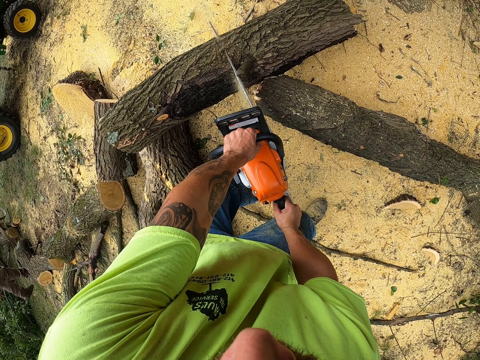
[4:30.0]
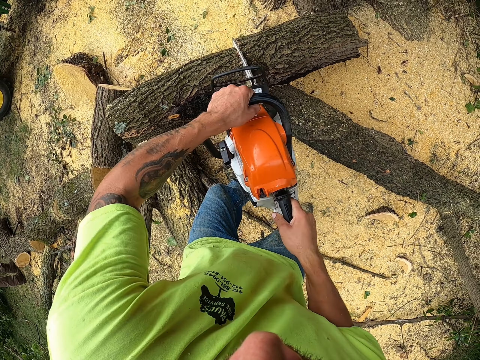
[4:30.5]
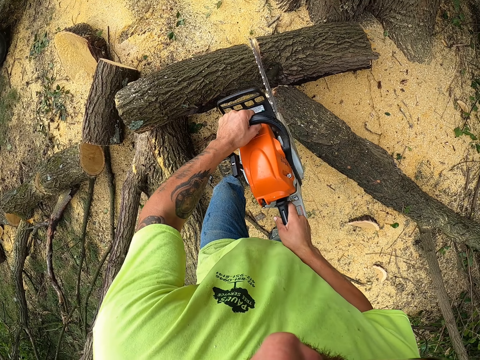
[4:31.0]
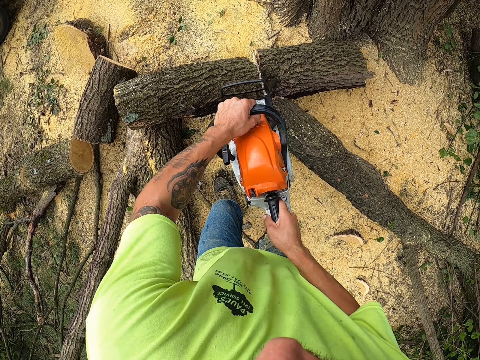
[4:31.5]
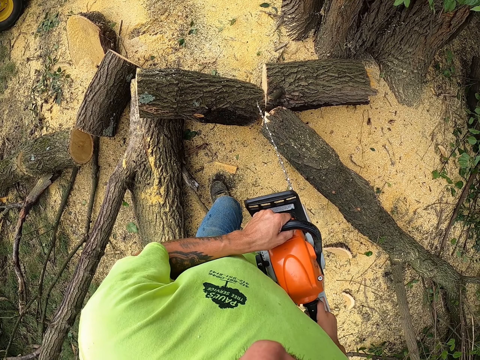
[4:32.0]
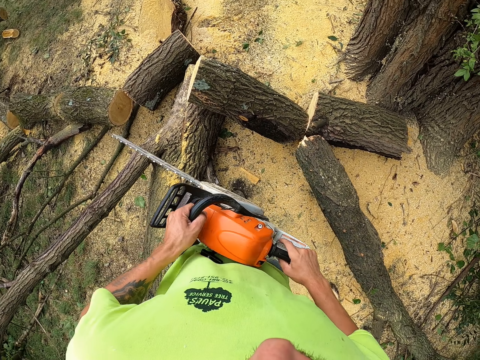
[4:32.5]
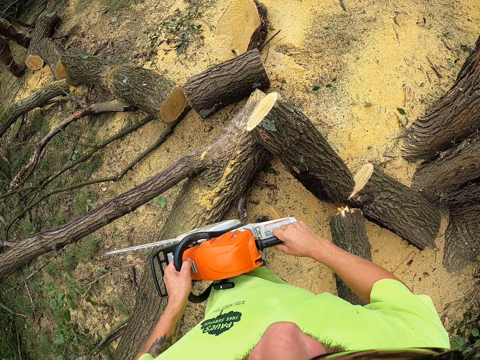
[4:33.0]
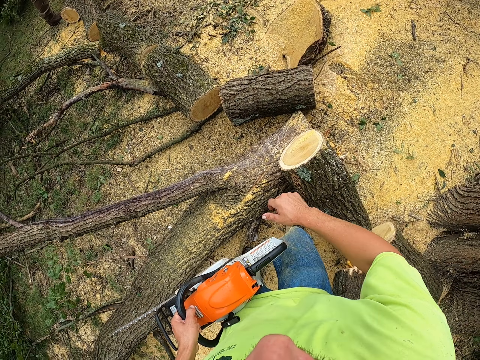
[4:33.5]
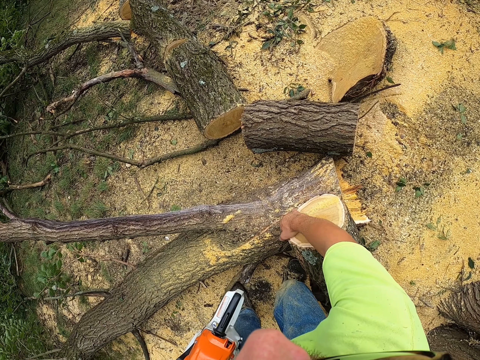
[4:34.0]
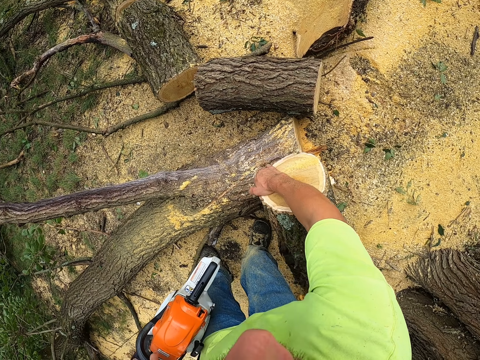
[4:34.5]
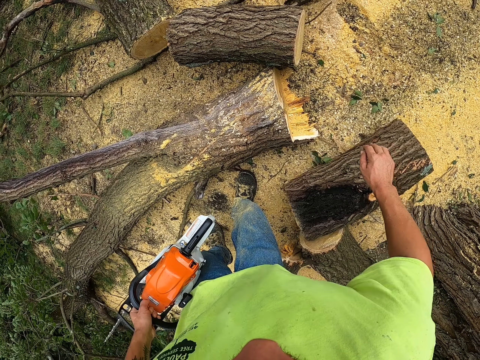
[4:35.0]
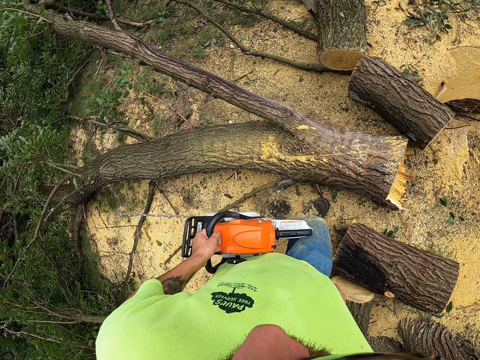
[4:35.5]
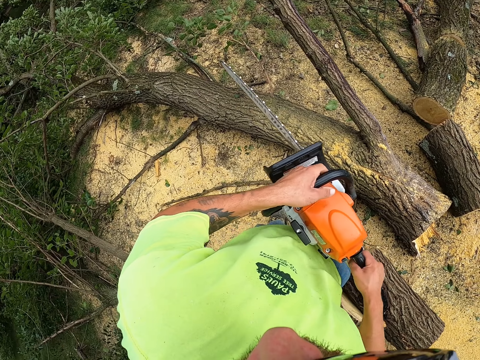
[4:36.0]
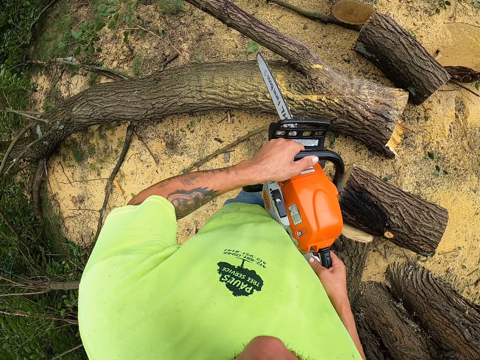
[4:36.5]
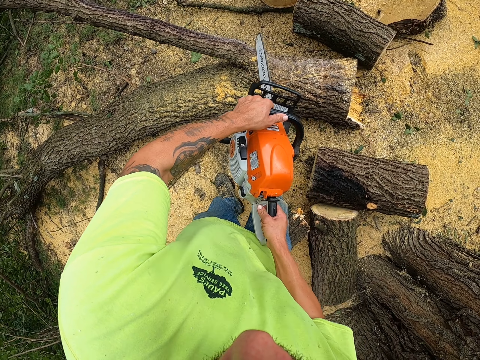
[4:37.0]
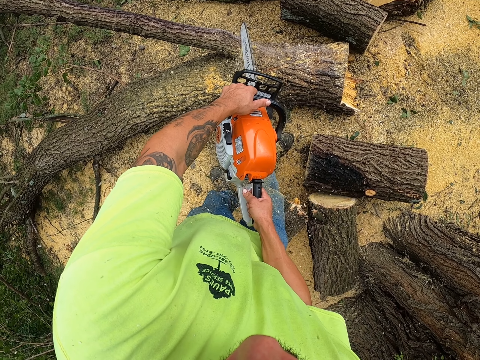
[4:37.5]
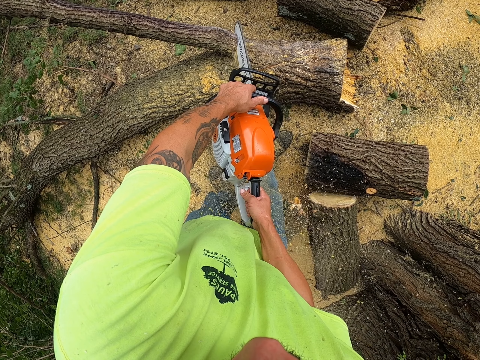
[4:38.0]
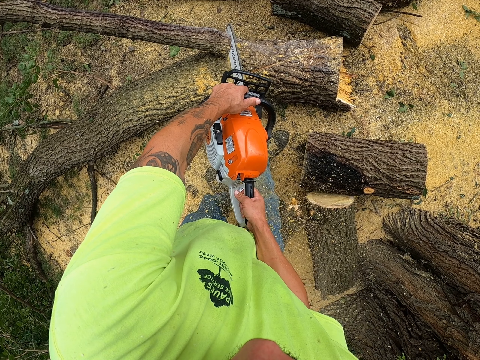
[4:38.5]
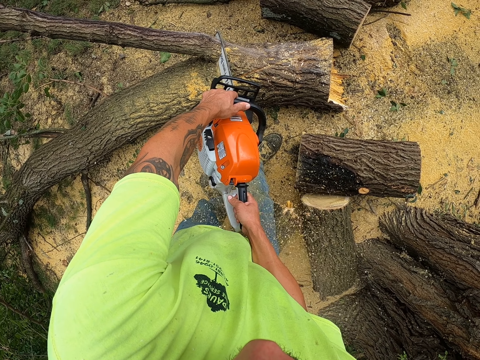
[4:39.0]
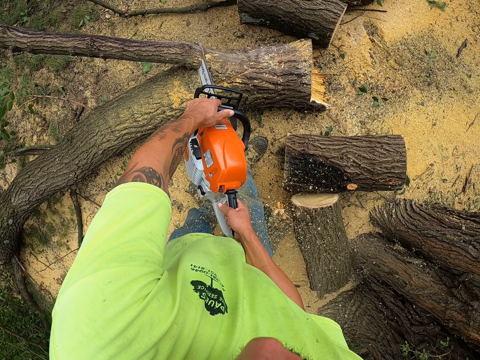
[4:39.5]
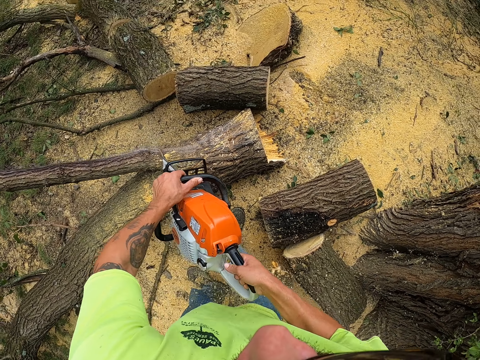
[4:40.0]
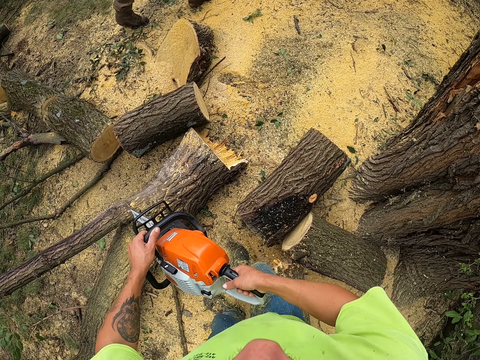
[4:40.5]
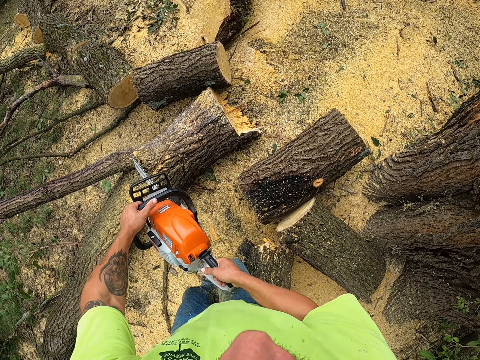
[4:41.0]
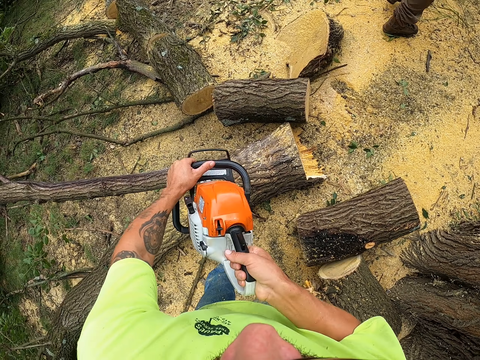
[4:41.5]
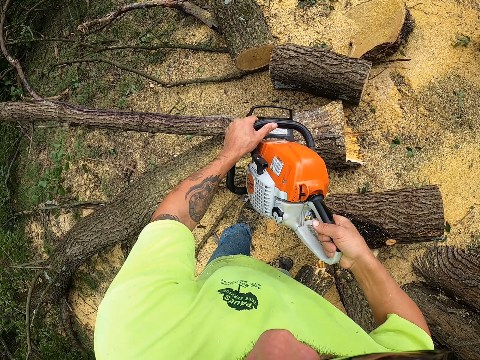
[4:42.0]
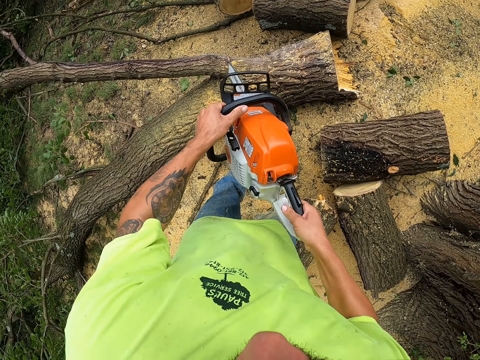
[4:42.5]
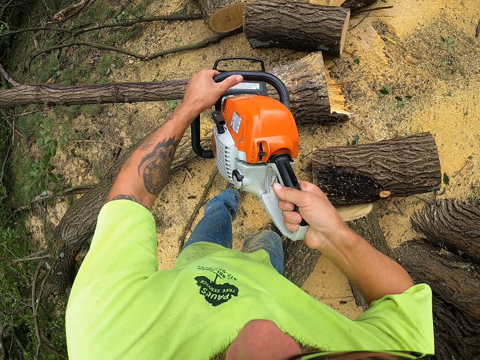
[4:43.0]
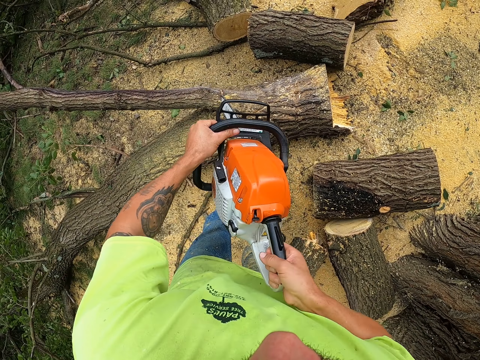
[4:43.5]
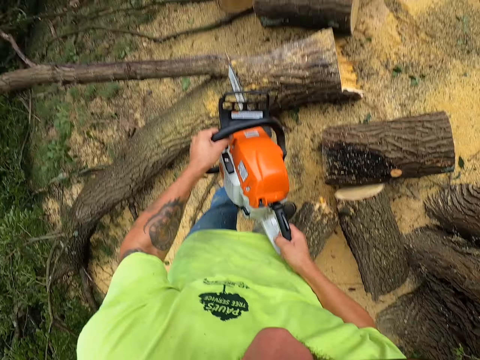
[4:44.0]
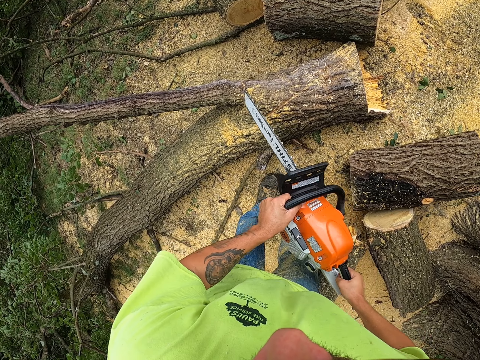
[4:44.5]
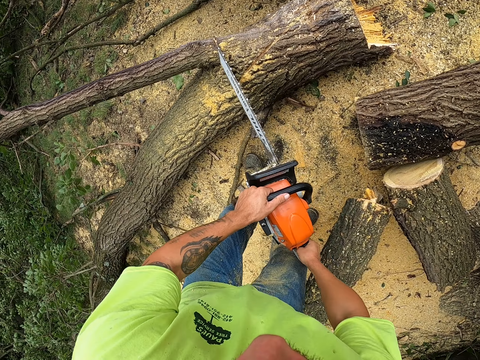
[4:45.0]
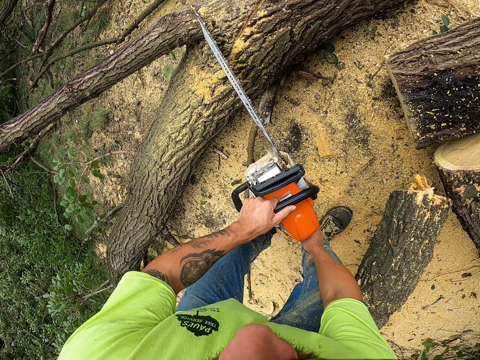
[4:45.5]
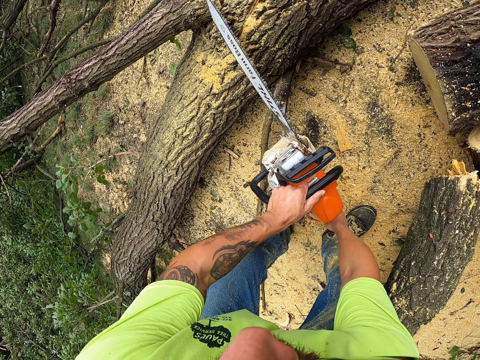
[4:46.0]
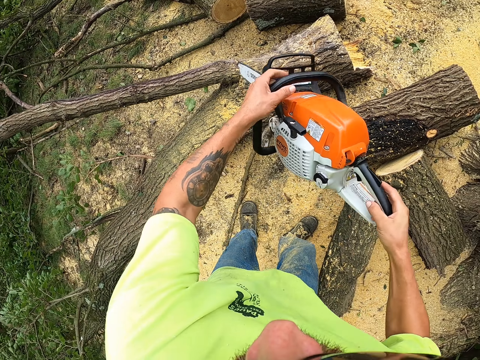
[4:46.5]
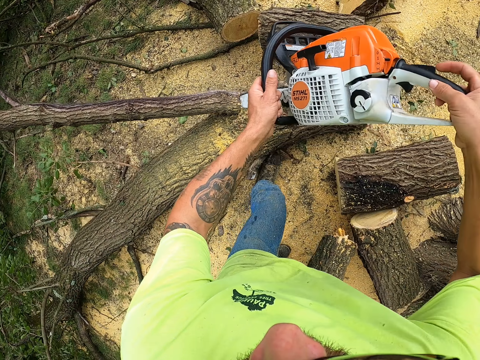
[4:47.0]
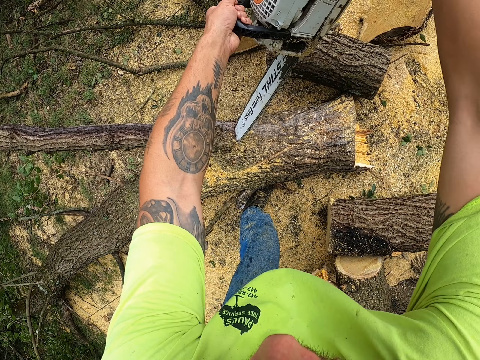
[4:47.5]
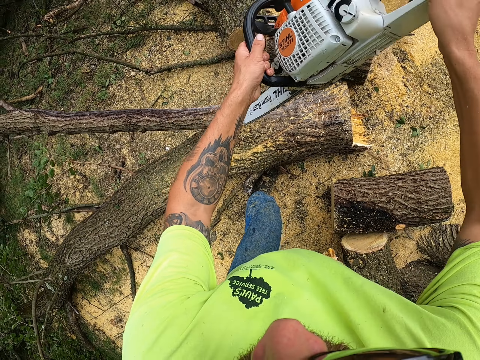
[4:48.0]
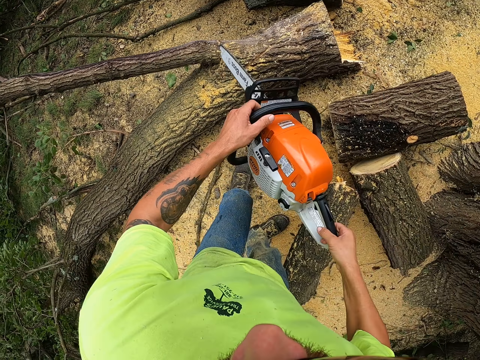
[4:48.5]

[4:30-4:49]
The camera wearer moves the tree with his right hand. He cuts a tree branch with the chainsaw or saw in both hands. He pulls the saw.

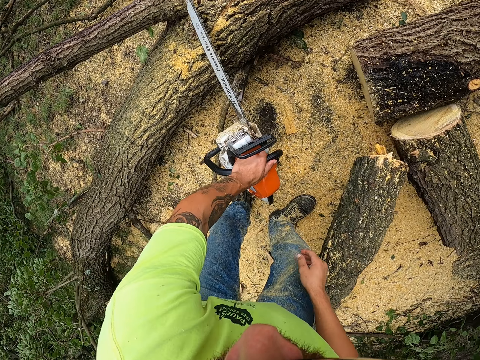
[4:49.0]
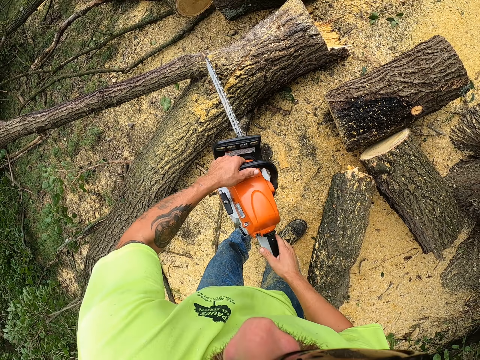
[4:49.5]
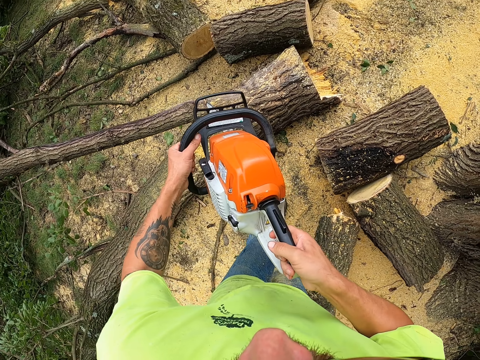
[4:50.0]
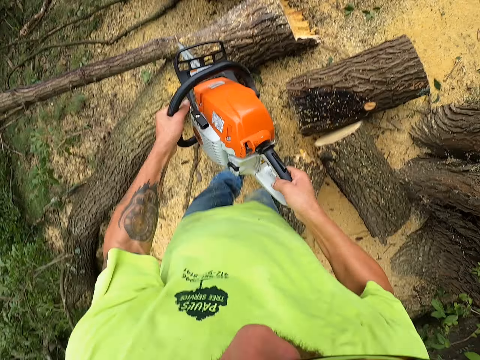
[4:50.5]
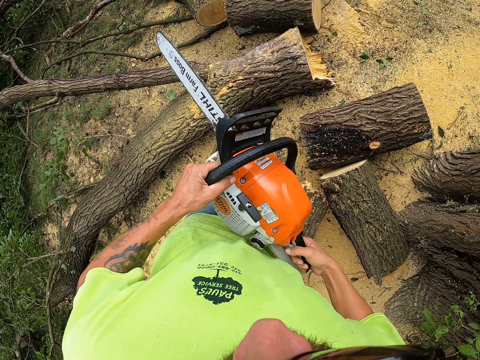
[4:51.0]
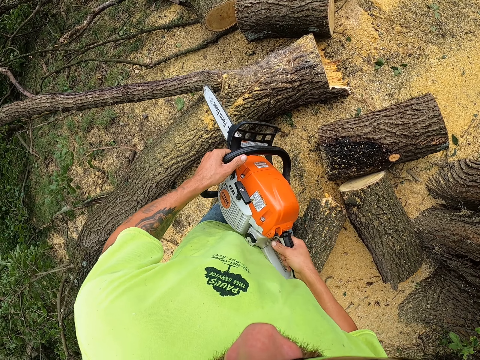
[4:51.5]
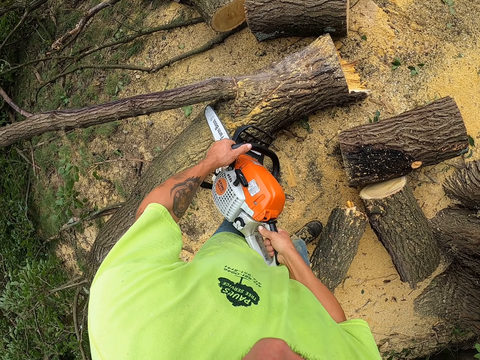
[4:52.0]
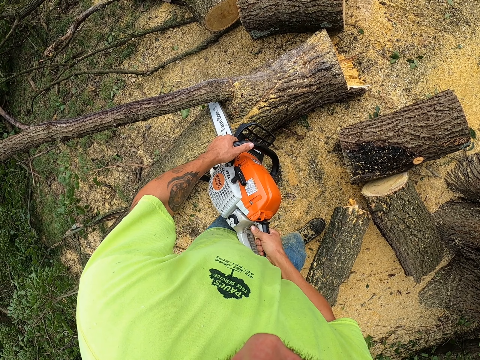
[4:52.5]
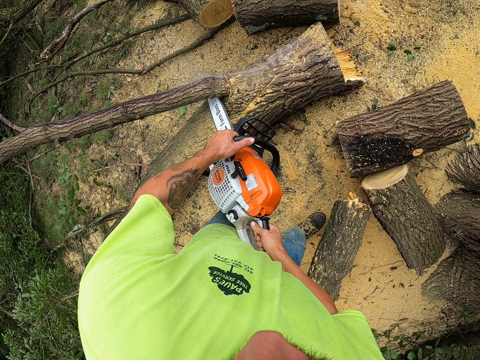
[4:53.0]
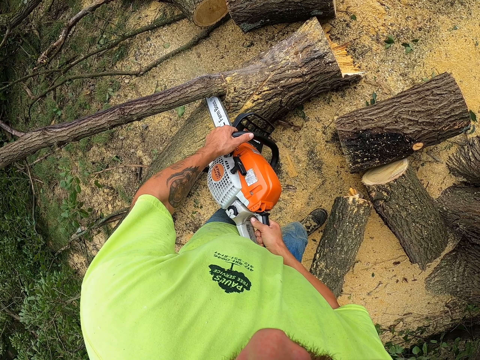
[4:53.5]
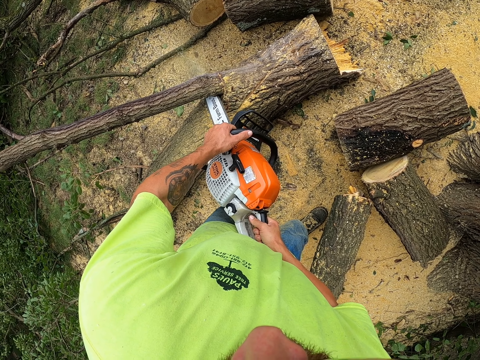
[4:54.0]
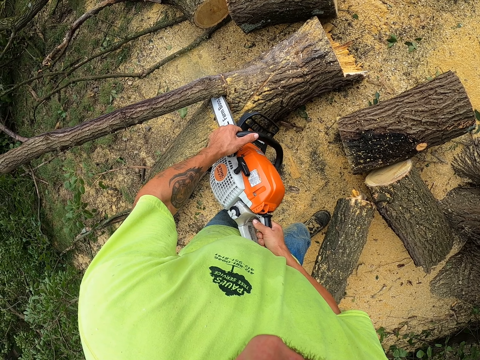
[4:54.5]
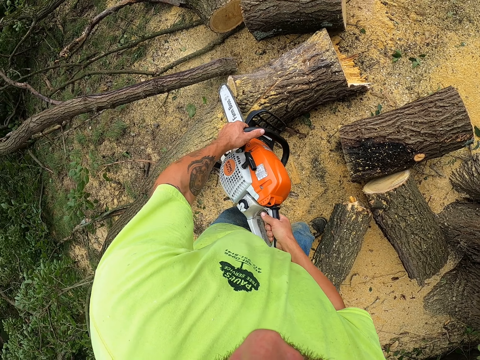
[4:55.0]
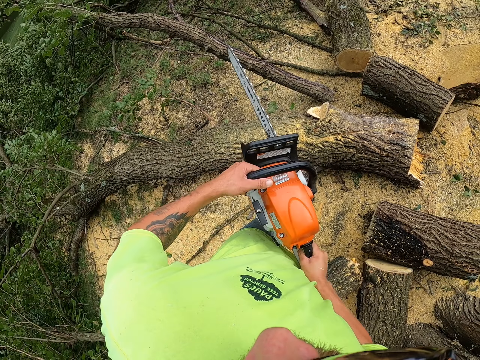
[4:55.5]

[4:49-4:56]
The camera wearer cuts the log of wood with the chainsaw in both hands and removes the chainsaw from the log of wood with both hands.
